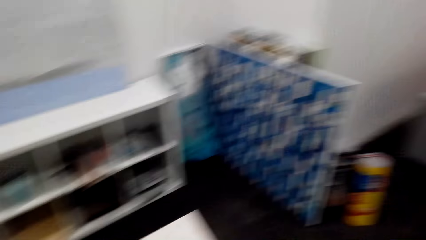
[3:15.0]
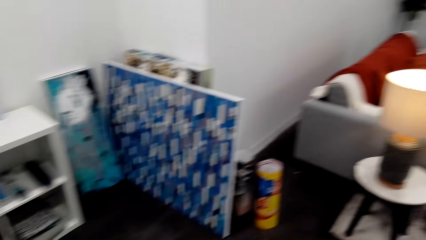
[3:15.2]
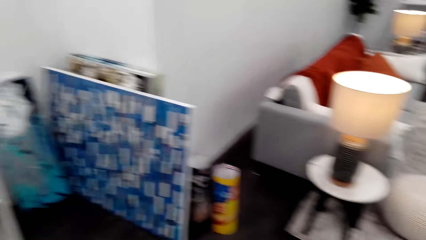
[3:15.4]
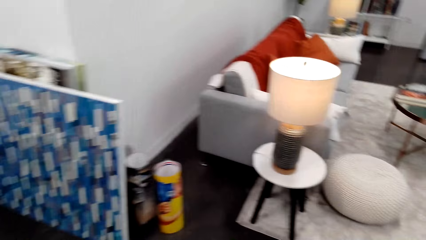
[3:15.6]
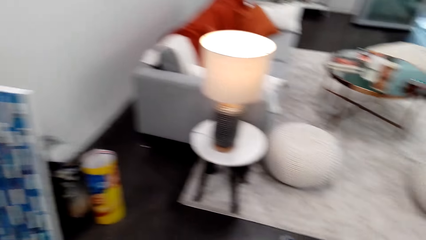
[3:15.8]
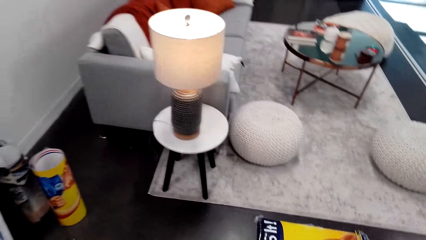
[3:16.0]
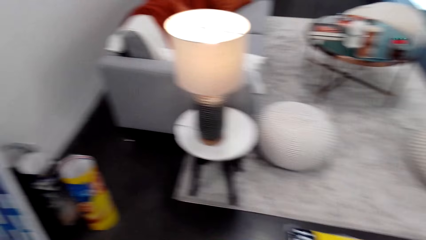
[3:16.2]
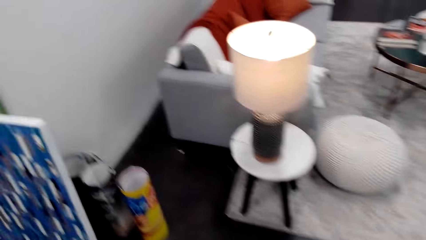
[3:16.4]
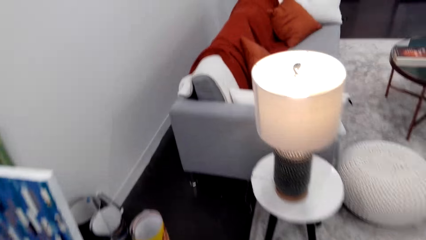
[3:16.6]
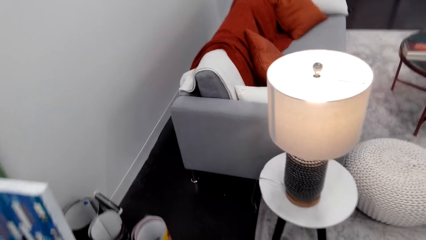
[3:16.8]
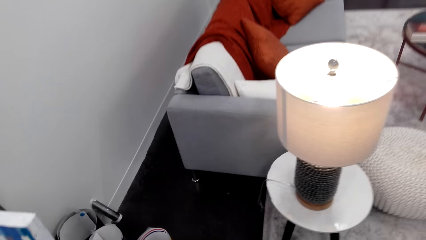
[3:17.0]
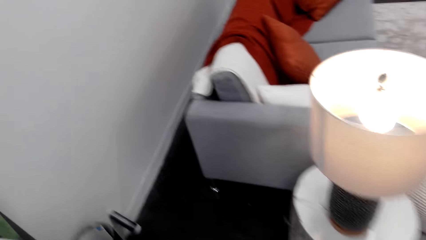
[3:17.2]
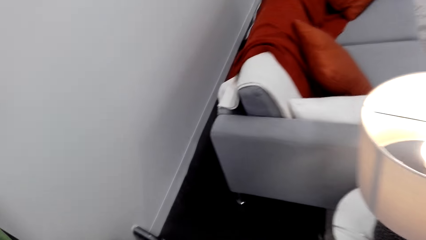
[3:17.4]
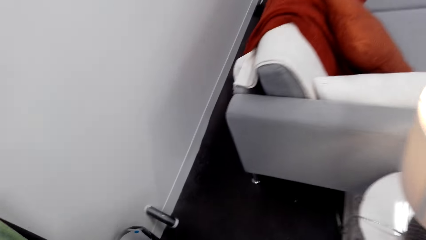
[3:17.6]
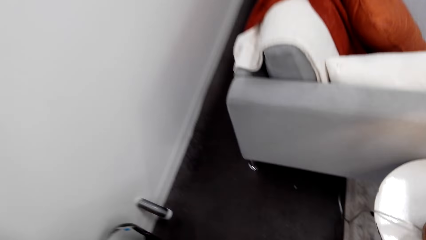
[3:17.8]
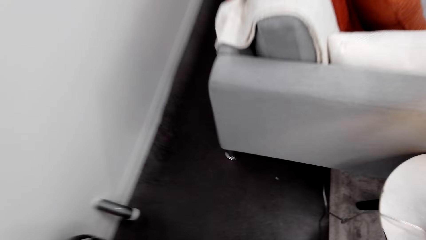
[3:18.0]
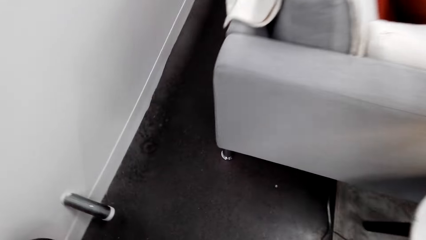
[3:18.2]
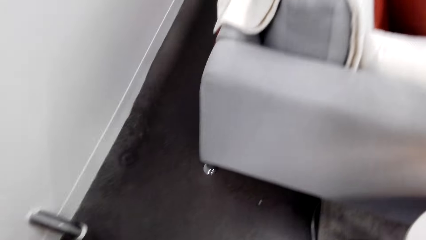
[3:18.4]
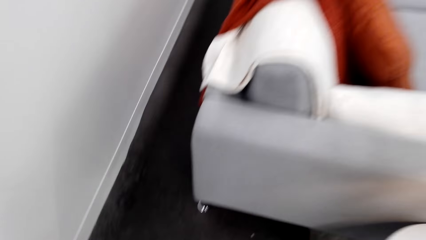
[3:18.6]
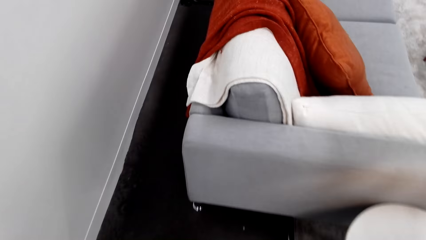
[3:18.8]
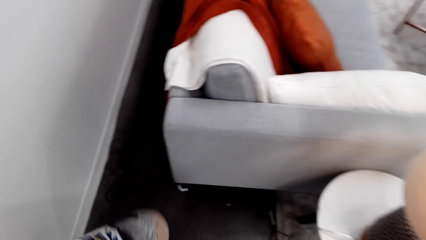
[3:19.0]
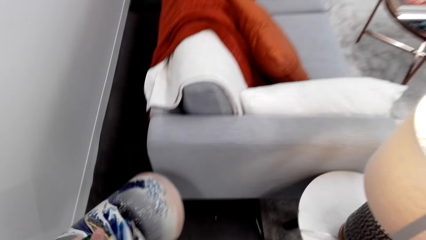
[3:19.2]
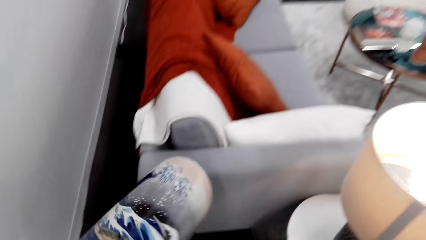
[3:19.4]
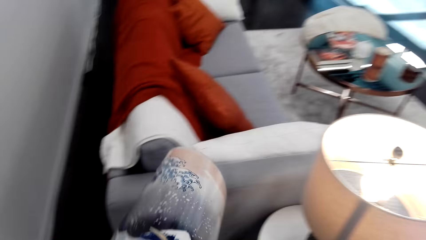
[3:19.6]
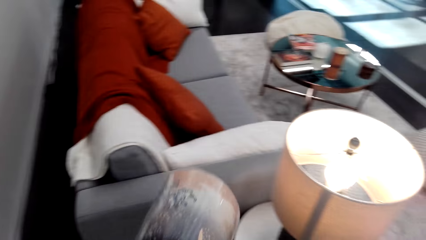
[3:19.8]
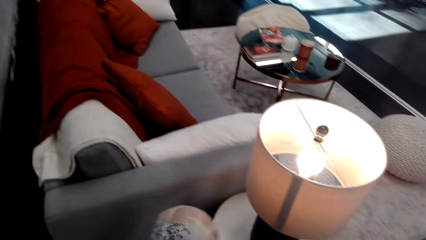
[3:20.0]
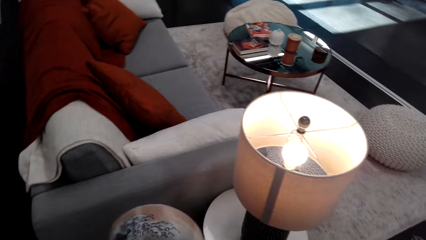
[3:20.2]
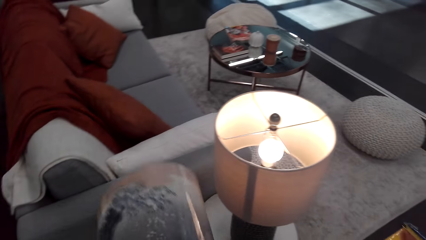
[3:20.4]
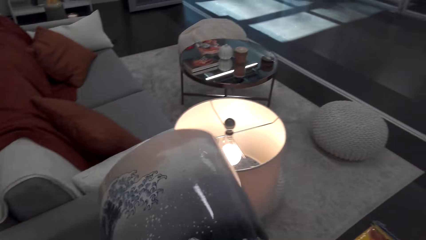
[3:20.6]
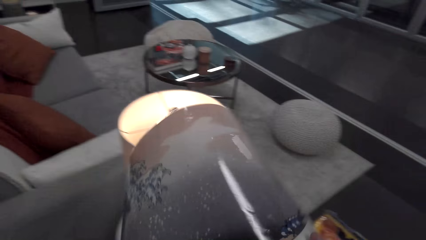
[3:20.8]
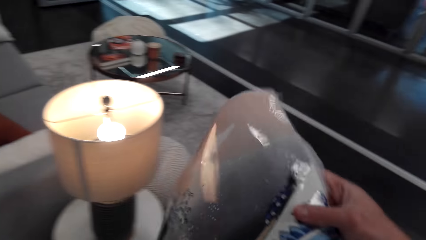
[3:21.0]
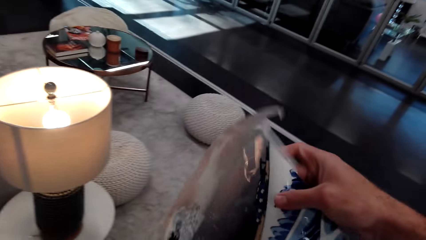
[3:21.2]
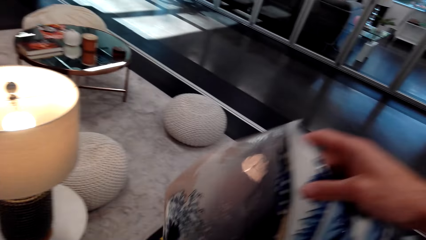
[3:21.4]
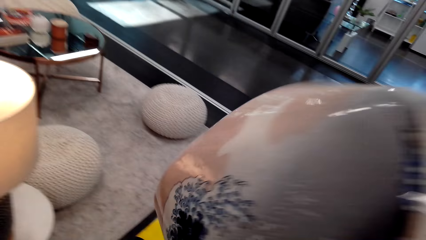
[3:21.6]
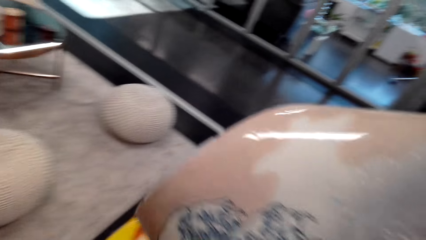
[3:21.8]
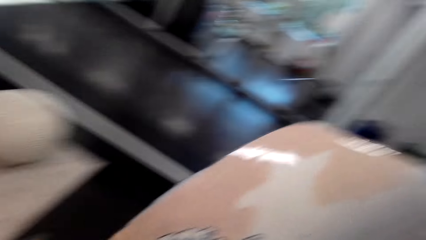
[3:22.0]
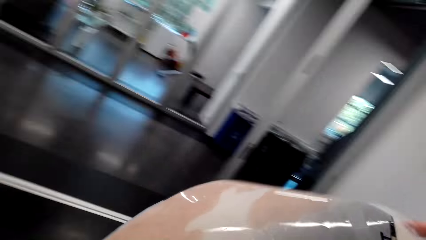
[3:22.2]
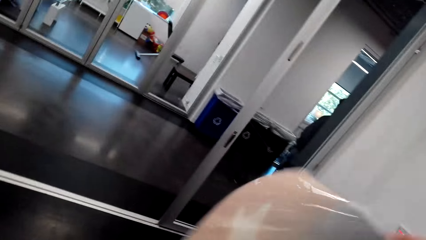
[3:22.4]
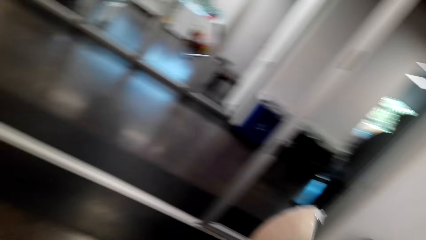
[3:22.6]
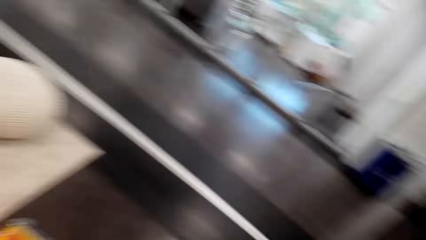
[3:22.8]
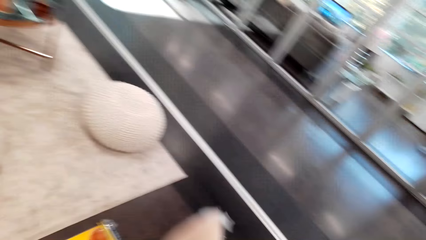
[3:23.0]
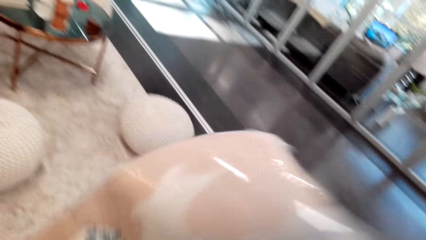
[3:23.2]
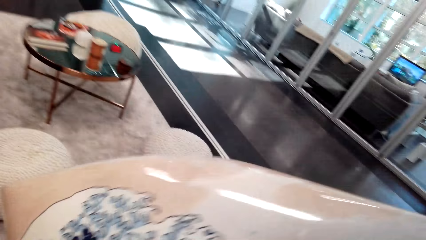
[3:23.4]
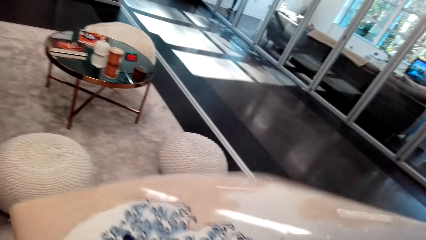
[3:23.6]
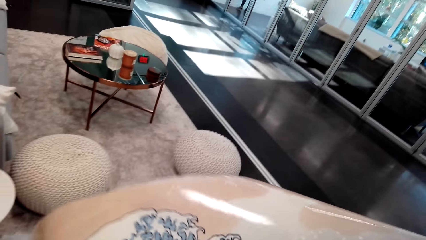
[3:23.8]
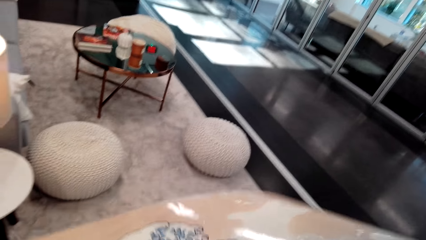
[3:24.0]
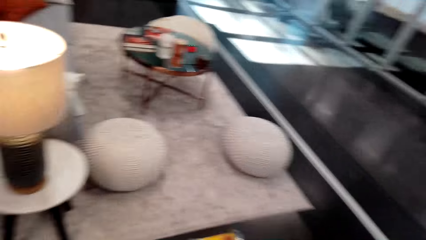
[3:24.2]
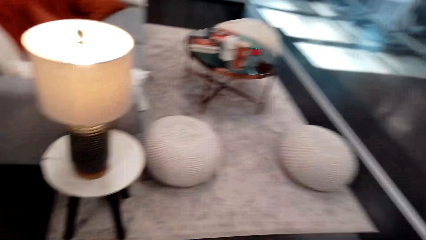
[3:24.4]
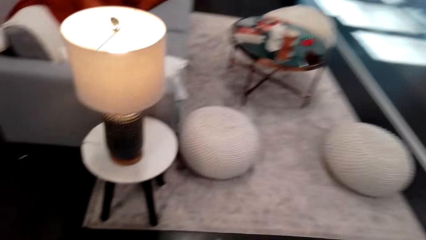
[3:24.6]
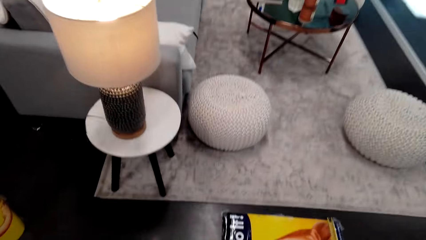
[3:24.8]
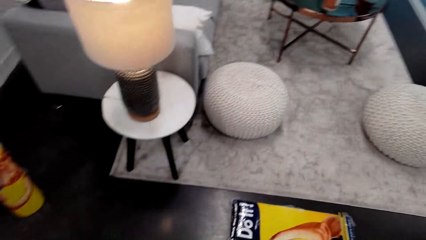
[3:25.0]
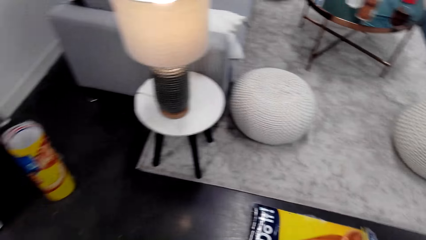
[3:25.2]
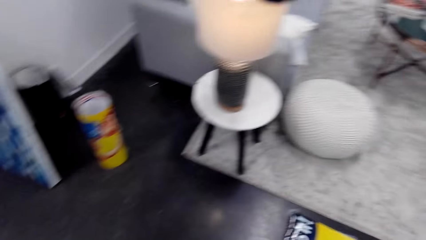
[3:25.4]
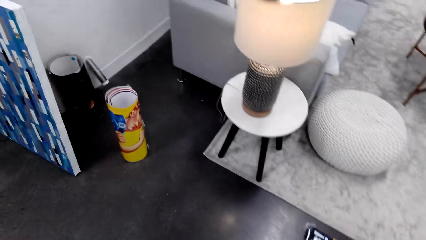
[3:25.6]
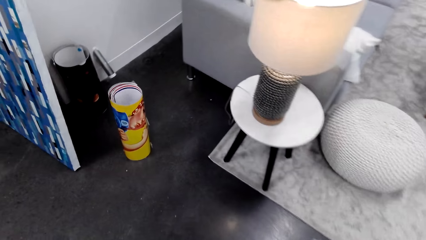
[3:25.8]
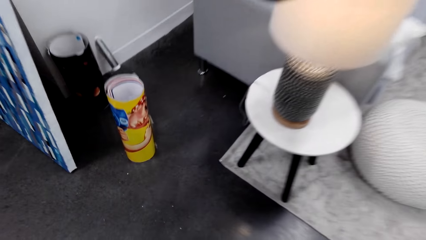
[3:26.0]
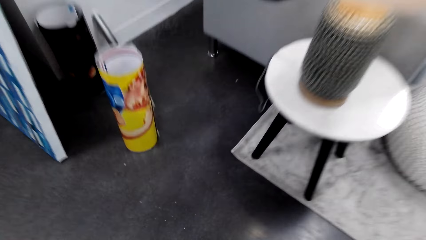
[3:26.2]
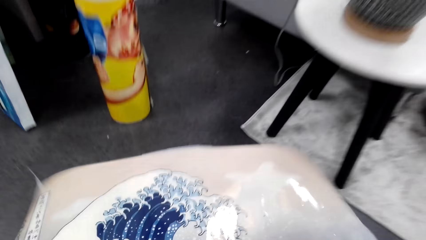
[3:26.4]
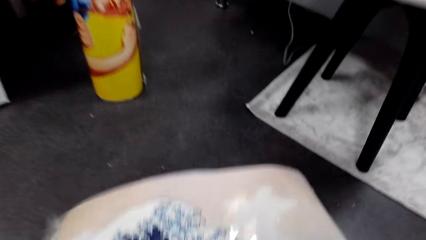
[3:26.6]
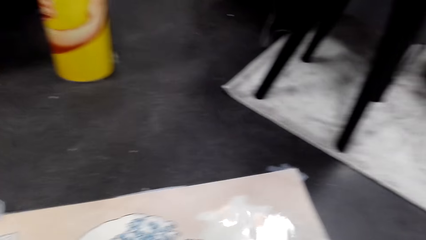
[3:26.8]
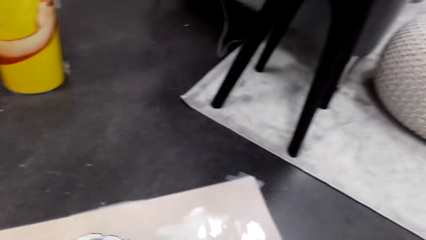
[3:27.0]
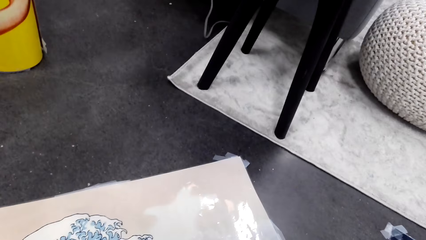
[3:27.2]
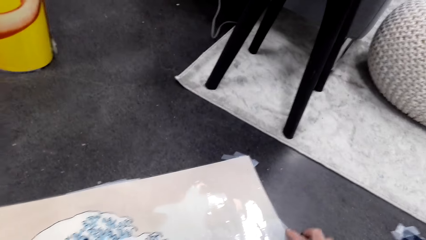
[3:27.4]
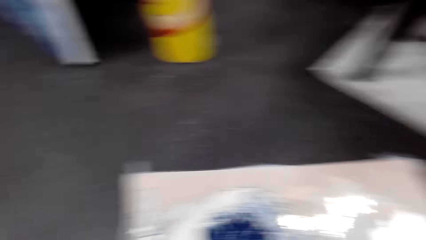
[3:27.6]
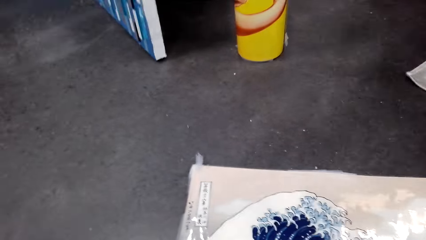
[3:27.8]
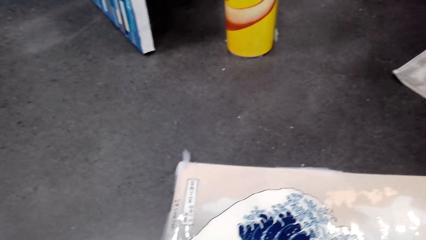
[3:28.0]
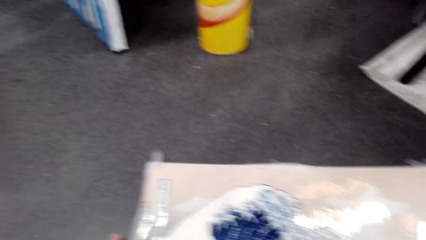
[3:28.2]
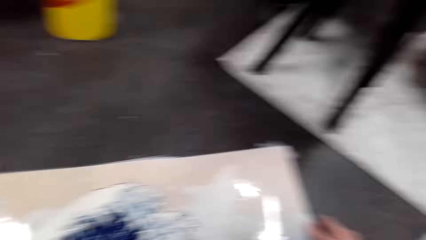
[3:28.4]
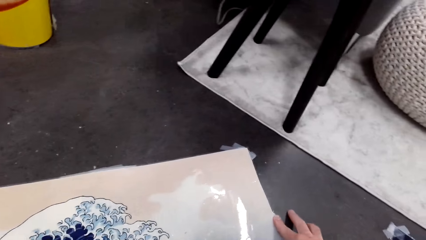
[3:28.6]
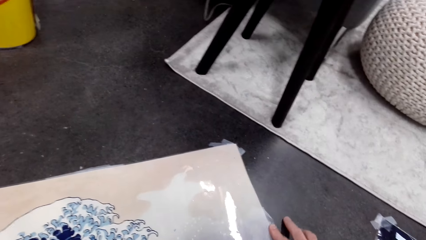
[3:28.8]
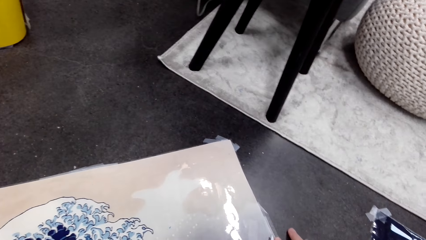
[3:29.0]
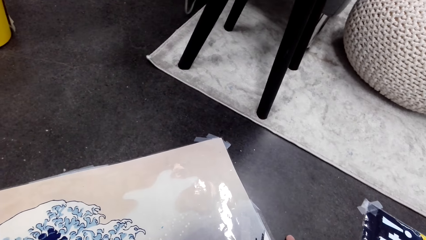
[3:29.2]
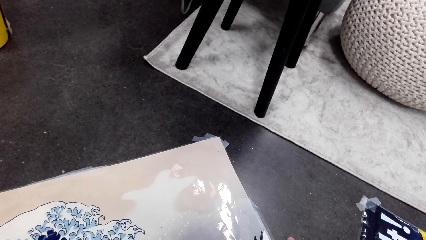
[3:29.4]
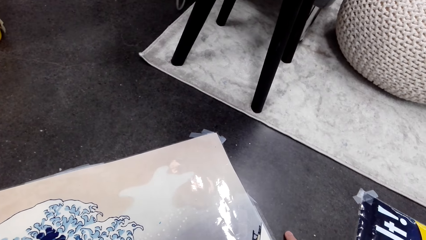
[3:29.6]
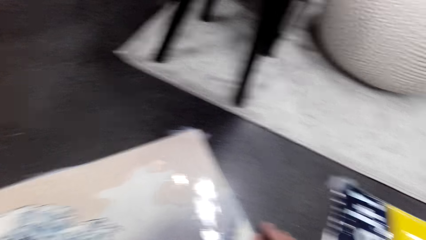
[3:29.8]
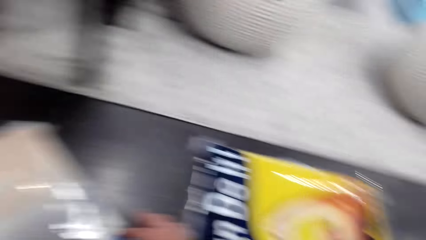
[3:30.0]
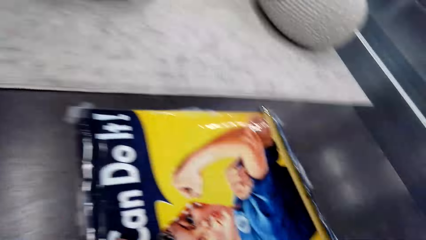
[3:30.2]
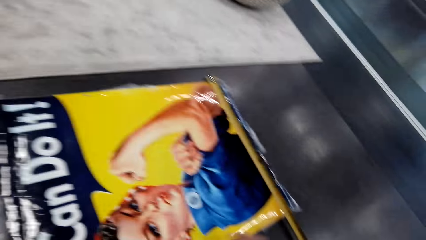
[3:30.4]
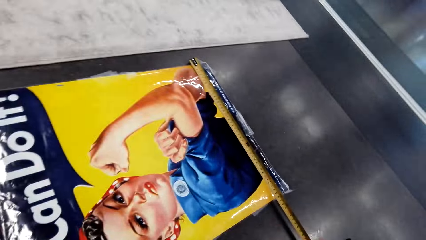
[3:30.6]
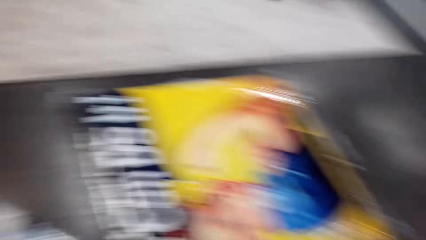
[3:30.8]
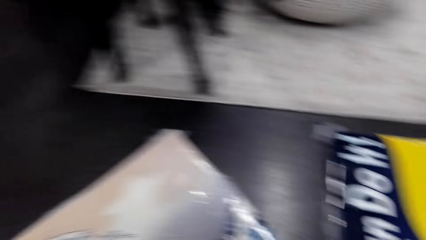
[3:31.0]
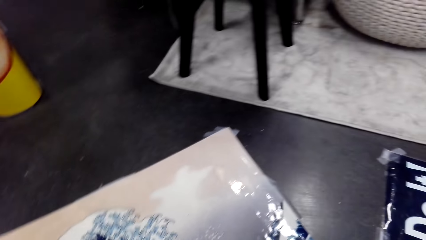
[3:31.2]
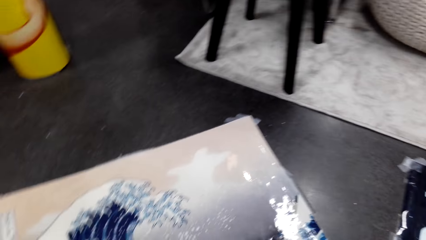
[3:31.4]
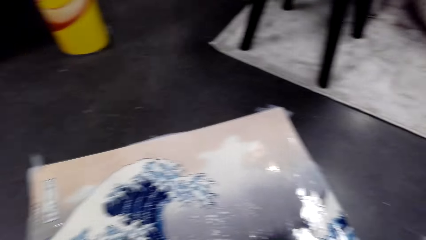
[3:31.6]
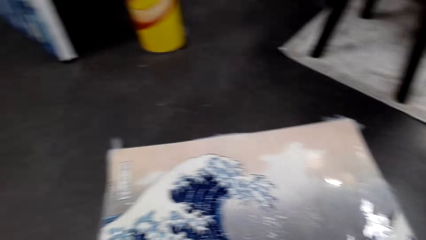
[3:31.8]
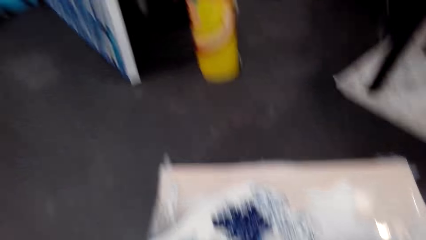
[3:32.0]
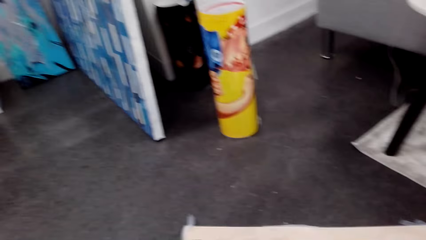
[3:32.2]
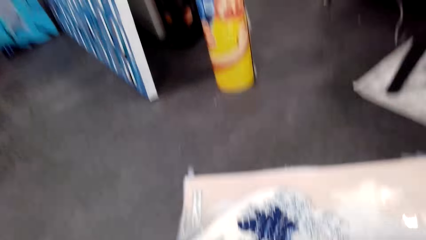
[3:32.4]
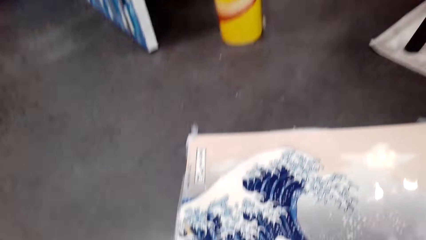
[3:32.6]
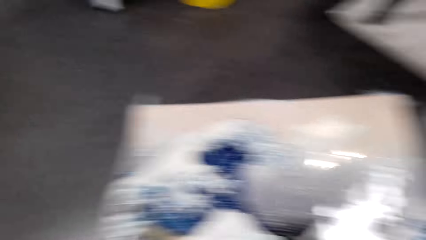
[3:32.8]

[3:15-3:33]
The camera wearer walks around the room. They look around the room. They look at the sofa. They hold the decoration. They straighten the decoration. They hold a paper. They look around the room. They put the decoration on the floor. They look at the decoration.
